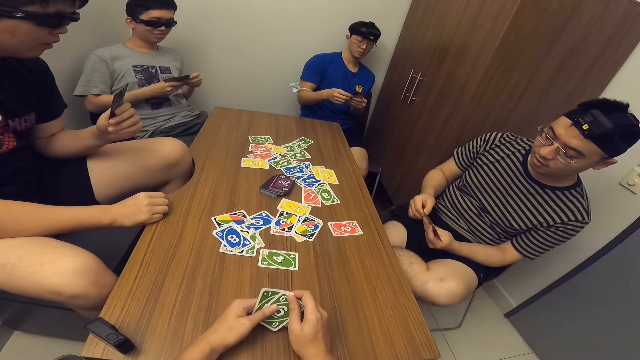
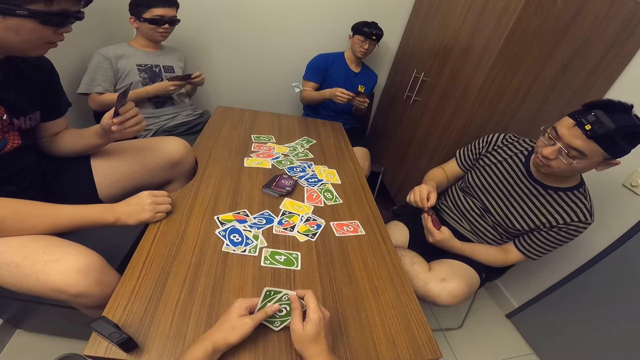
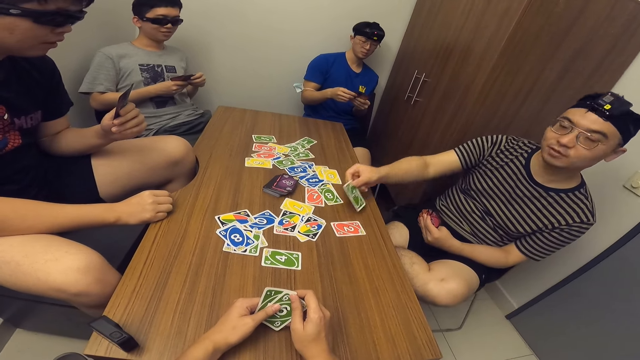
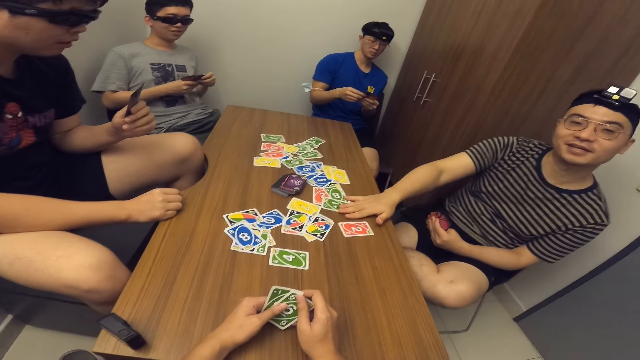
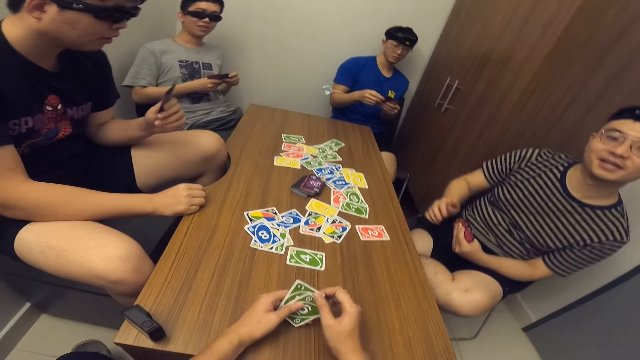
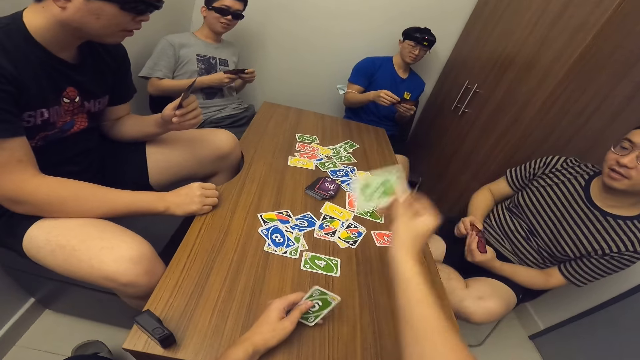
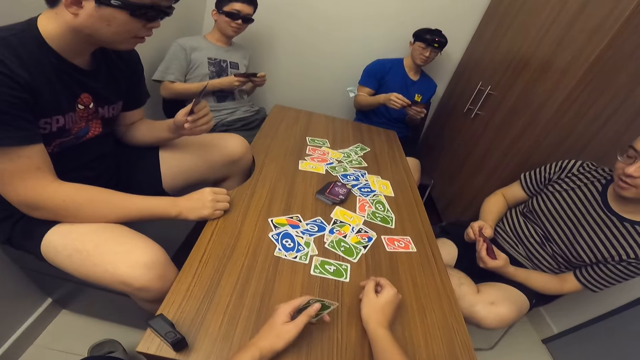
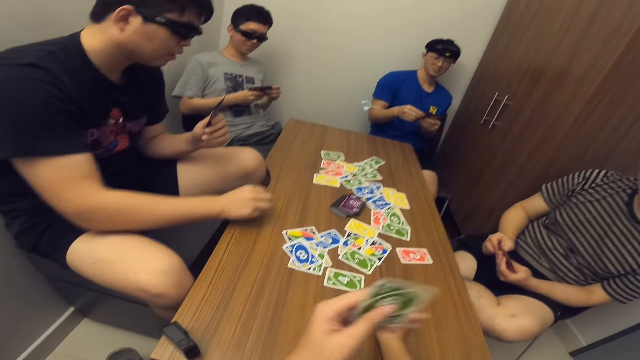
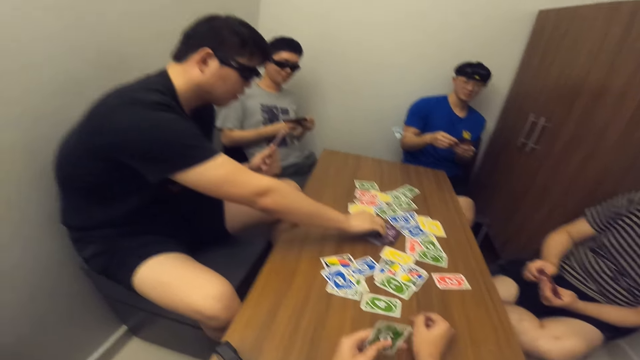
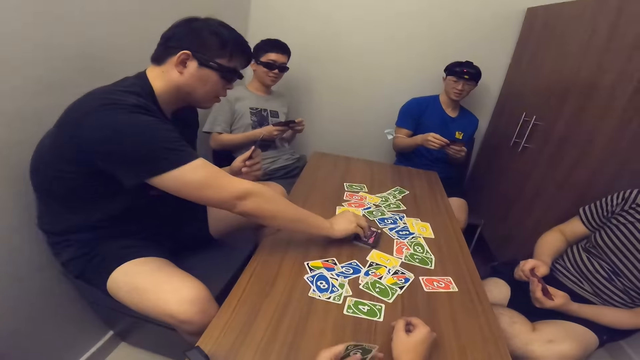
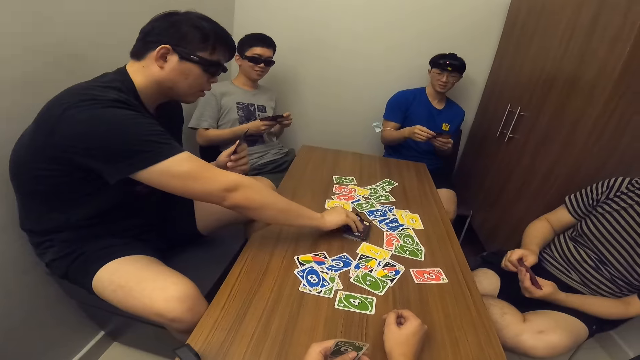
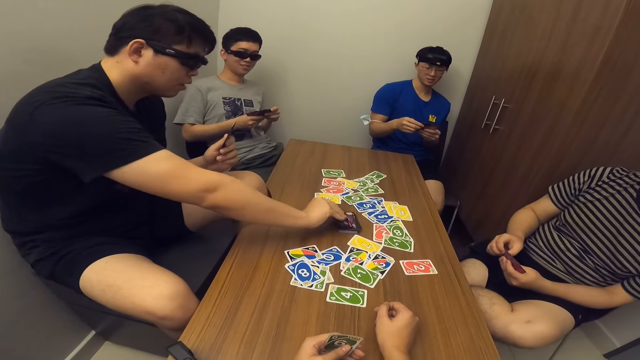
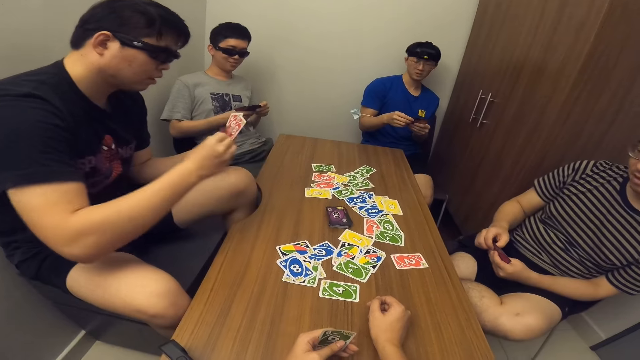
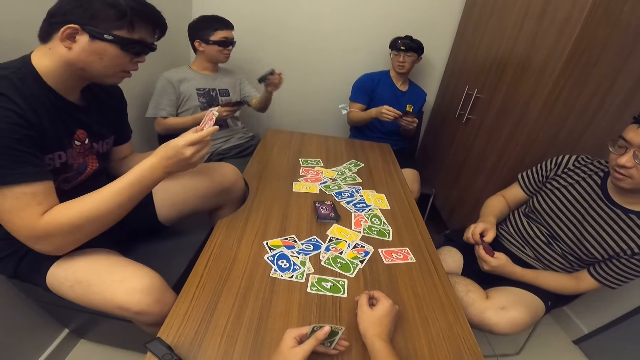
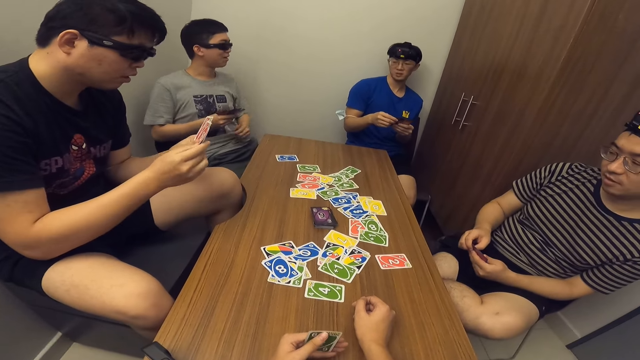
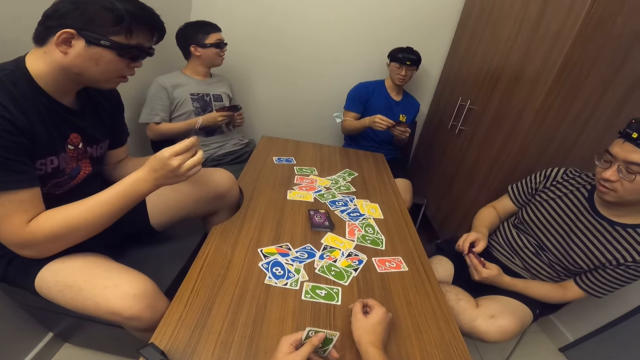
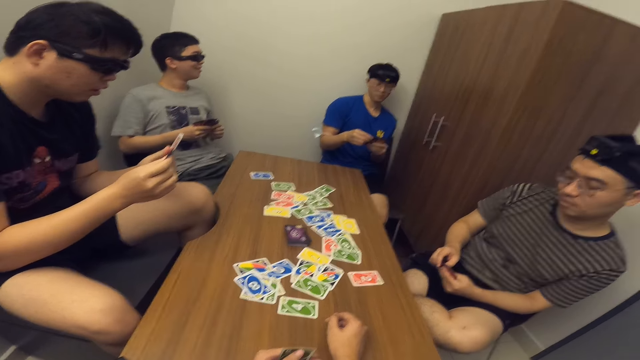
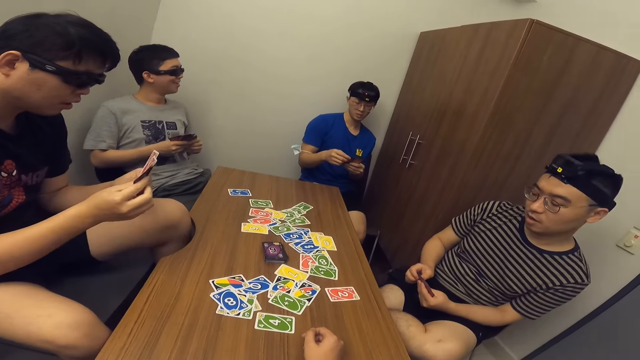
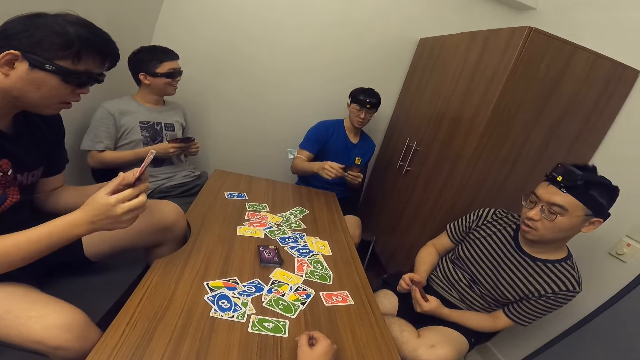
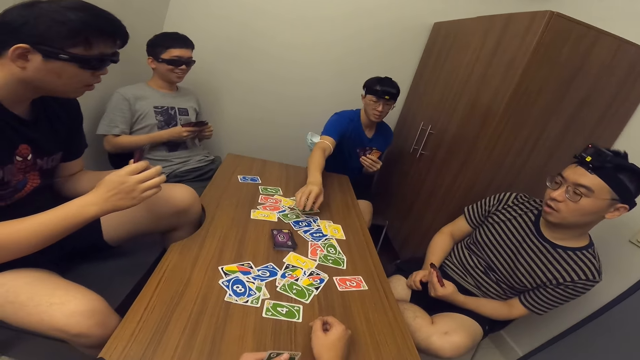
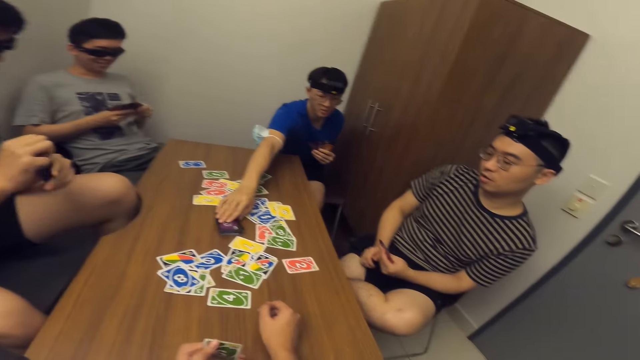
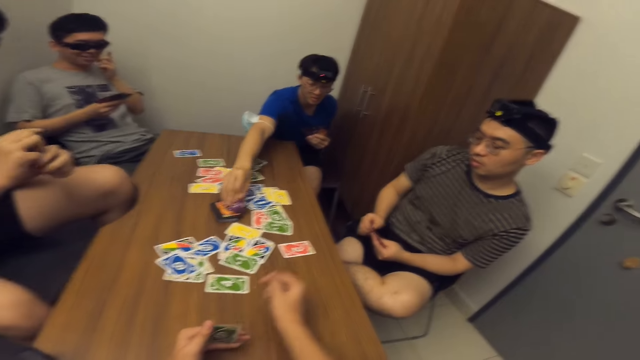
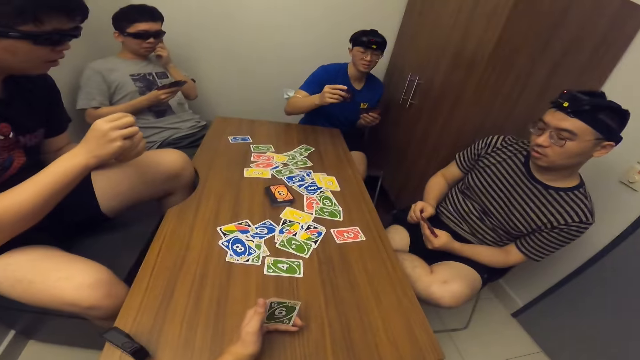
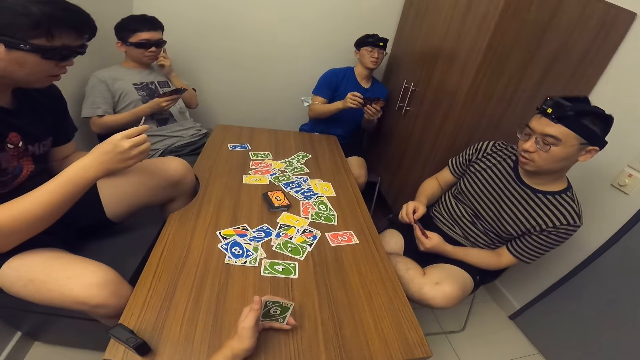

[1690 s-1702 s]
A man drops a card on the table with his right hand. The camera wearer drops a card on the table with his right hand. Another man picks two cards from the deck of cards on the table with his right hand. A third man drops a card on the table with his left hand. A fourth man picks a card from the deck of cards on the table with his right hand.

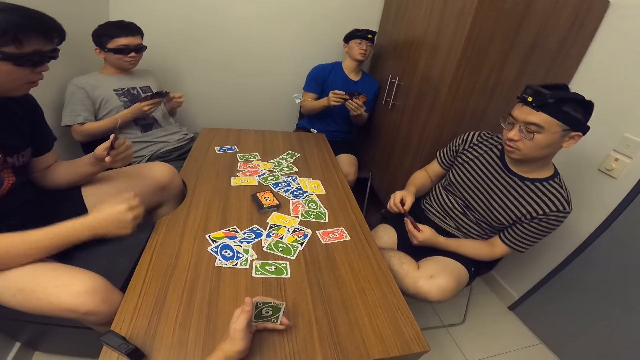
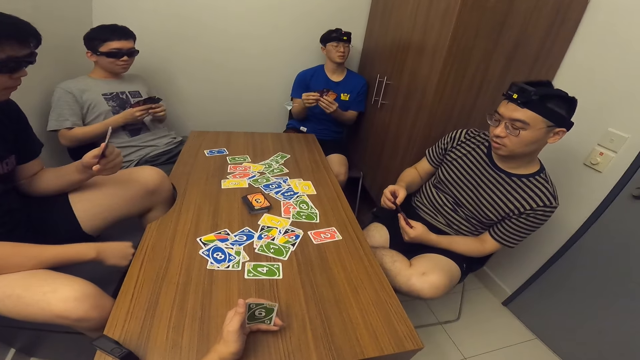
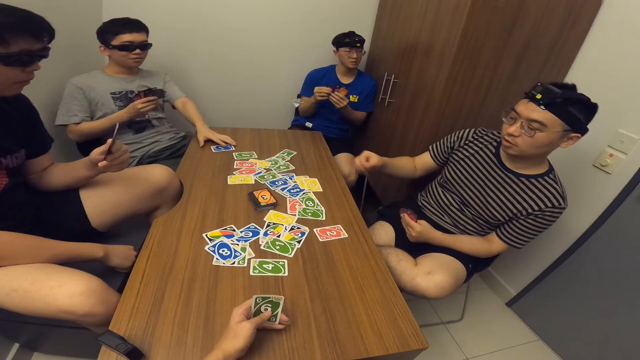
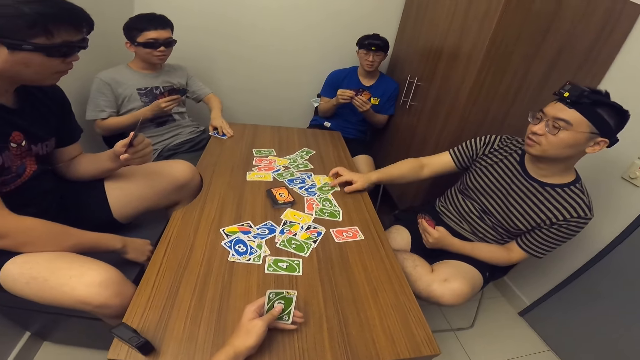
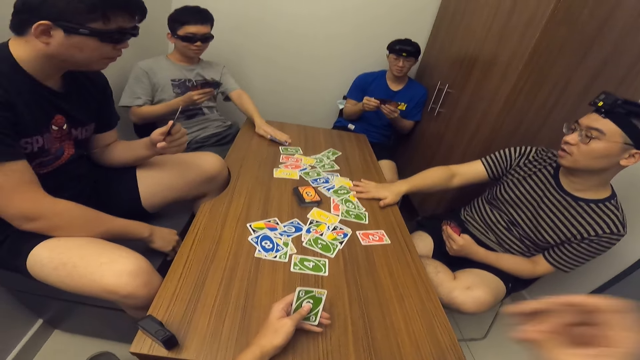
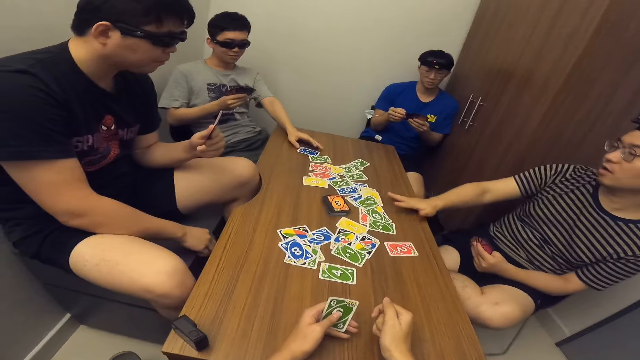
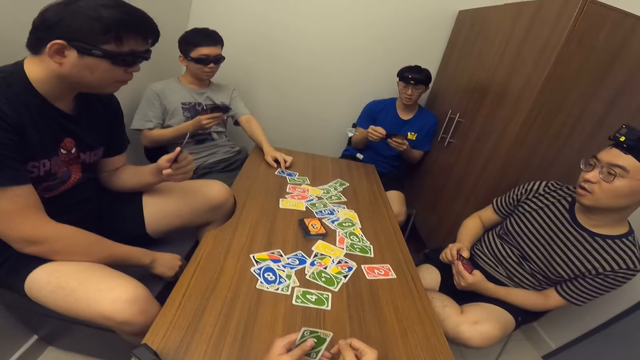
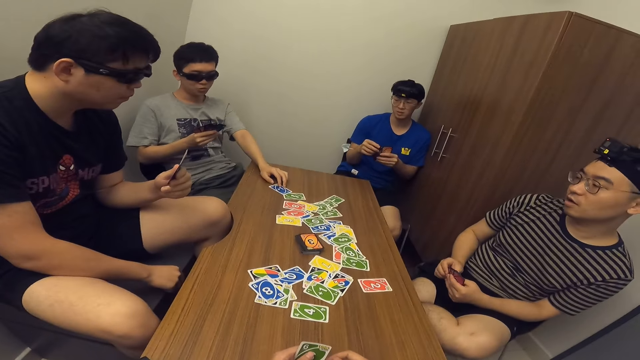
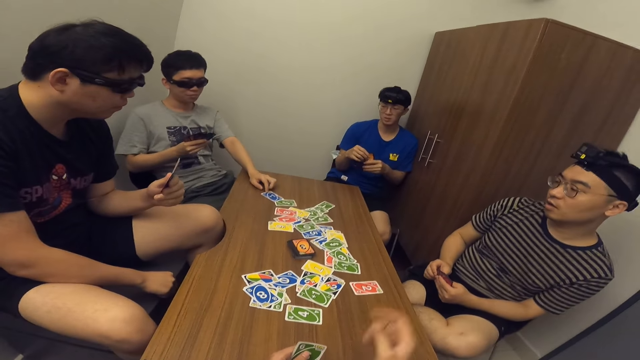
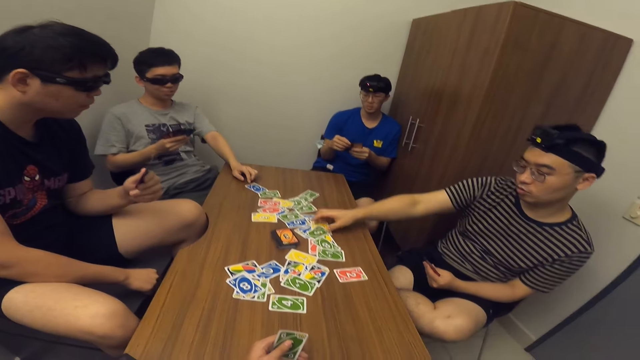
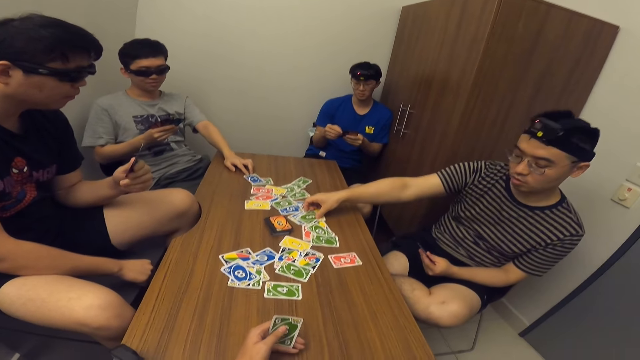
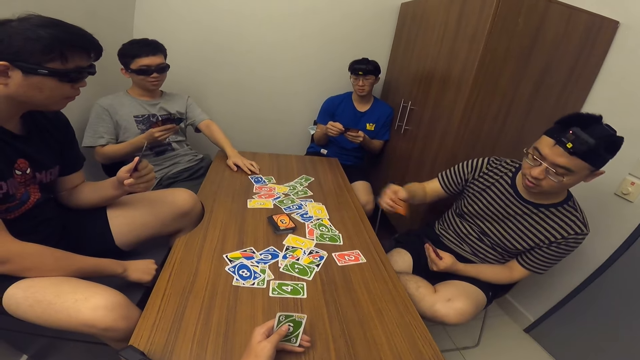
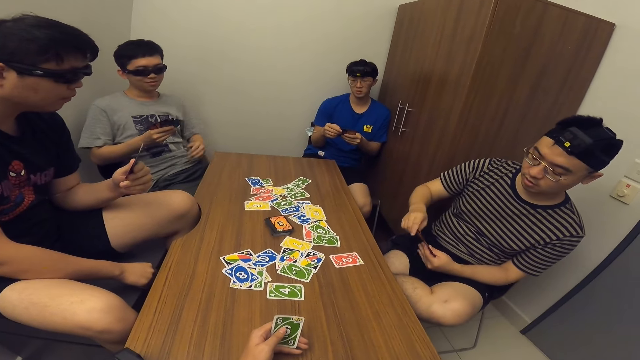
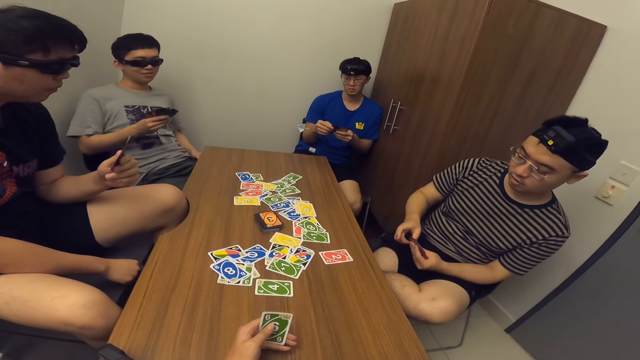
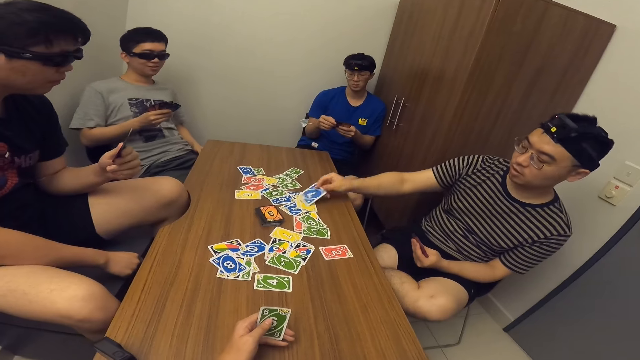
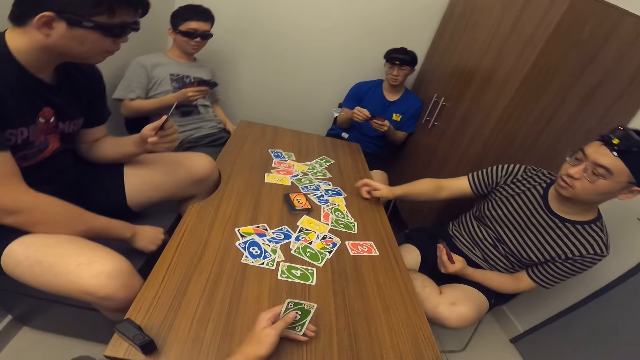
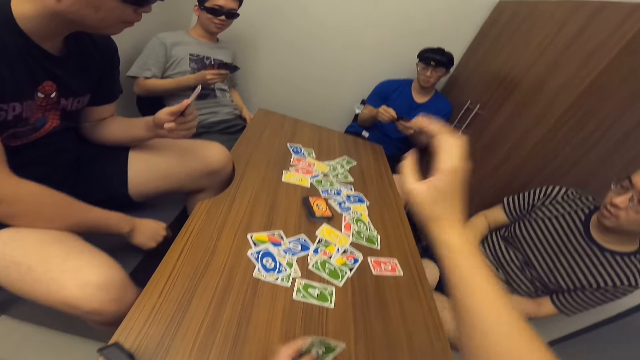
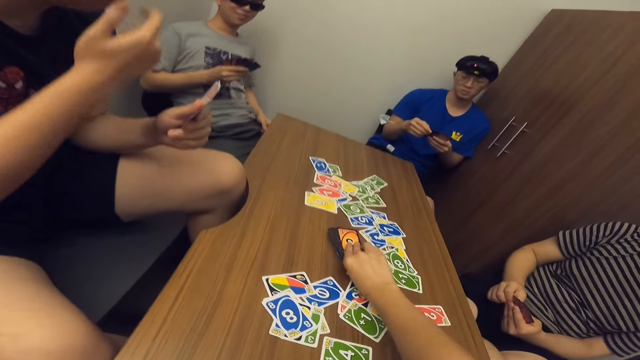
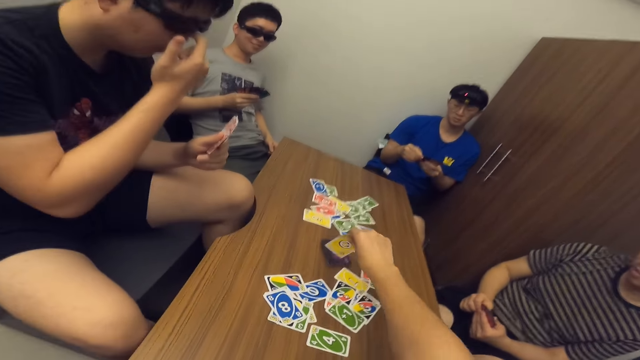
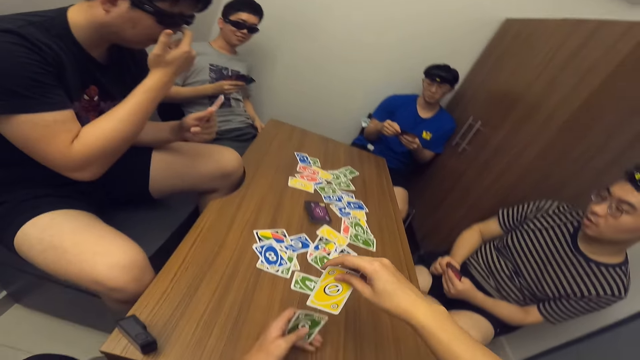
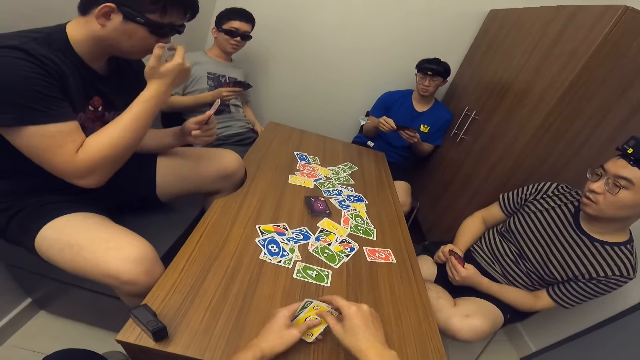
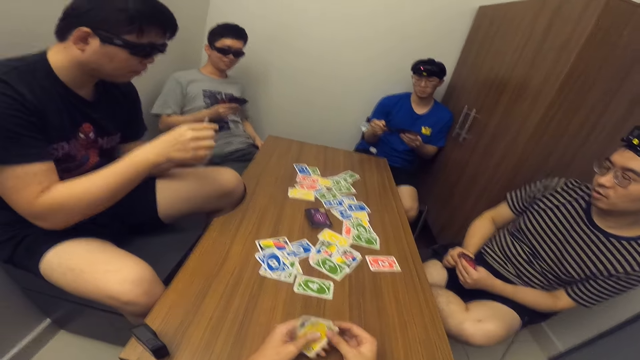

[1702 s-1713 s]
A man picks a card. He moves the card on the table with his left hand. Another man drops a card on the table with his right hand. He takes back the card with his right hand and drops a card on the table with his right hand. The camera wearer picks a card from the deck of cards on the table with his right hand.
